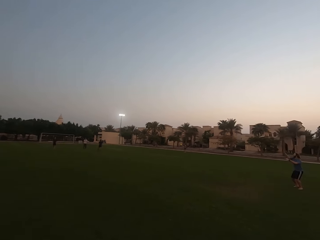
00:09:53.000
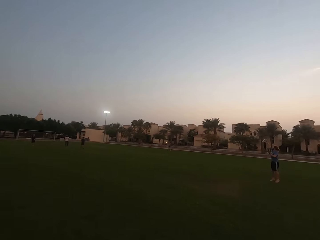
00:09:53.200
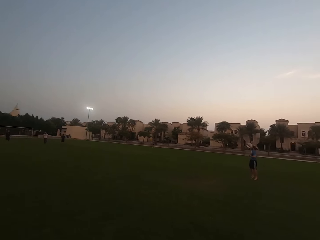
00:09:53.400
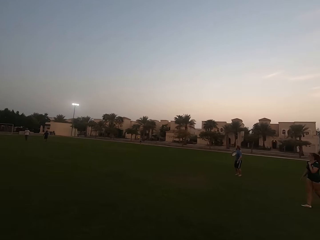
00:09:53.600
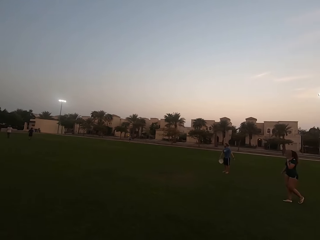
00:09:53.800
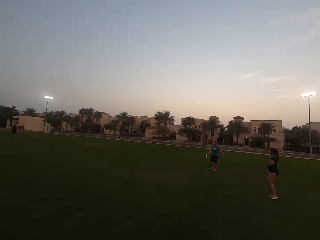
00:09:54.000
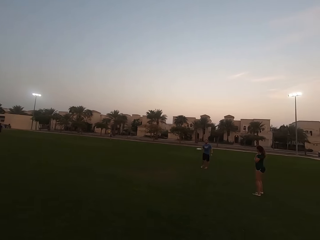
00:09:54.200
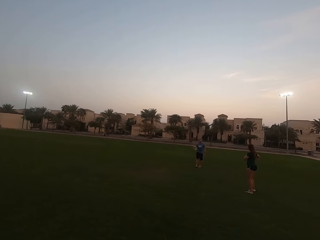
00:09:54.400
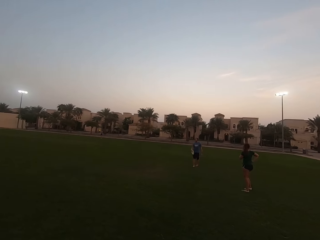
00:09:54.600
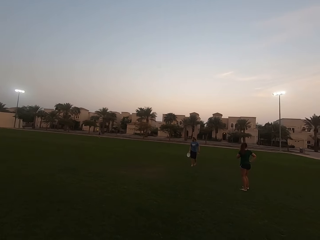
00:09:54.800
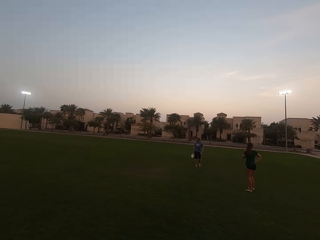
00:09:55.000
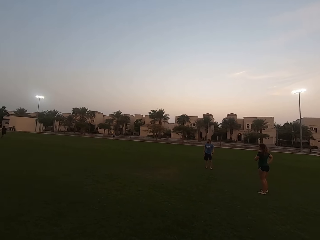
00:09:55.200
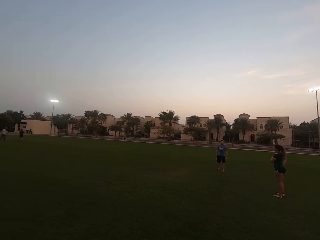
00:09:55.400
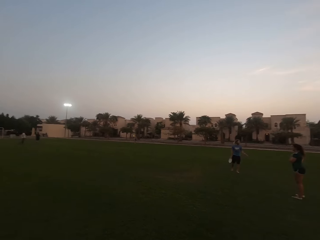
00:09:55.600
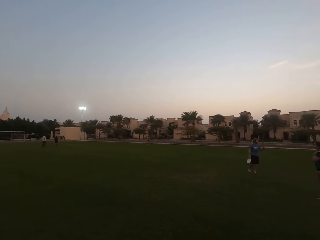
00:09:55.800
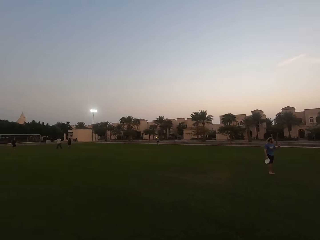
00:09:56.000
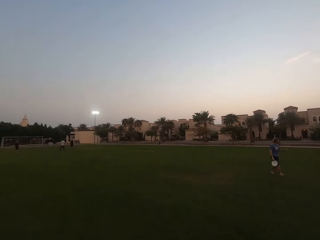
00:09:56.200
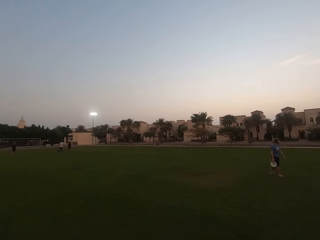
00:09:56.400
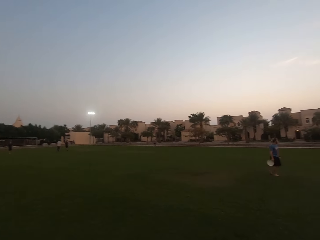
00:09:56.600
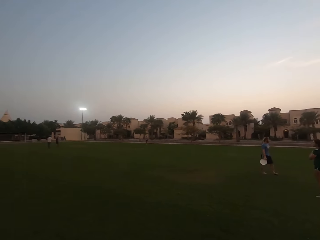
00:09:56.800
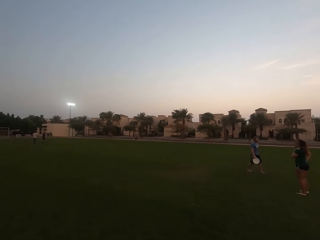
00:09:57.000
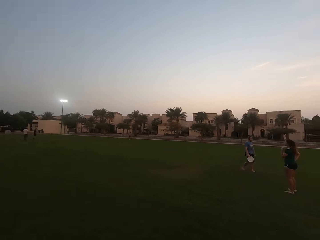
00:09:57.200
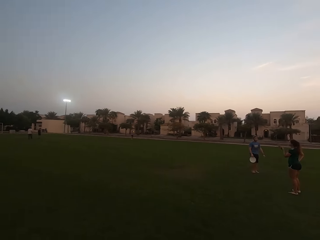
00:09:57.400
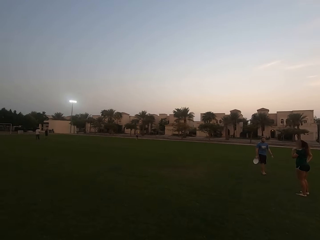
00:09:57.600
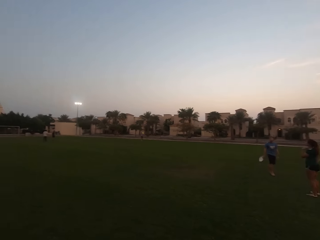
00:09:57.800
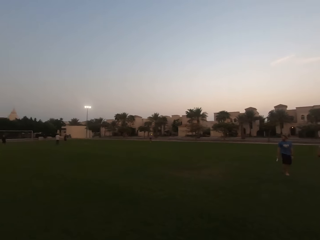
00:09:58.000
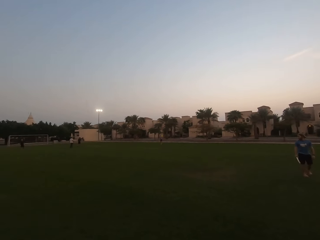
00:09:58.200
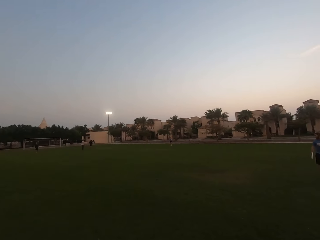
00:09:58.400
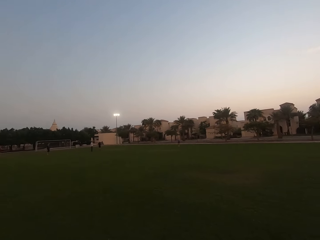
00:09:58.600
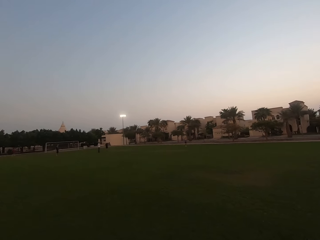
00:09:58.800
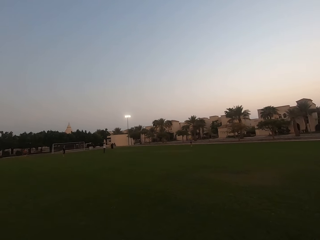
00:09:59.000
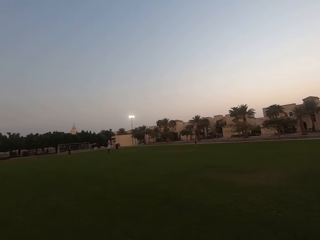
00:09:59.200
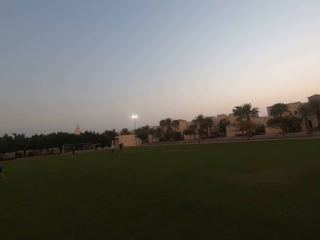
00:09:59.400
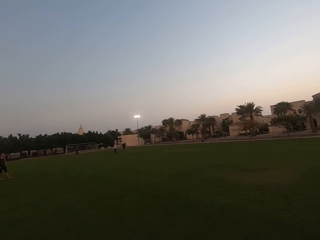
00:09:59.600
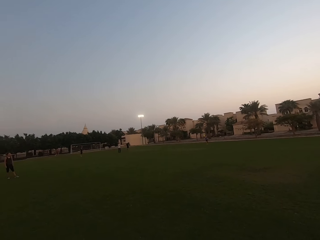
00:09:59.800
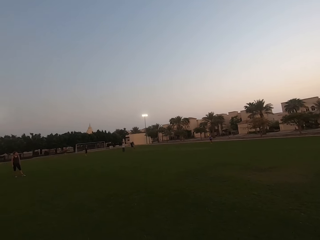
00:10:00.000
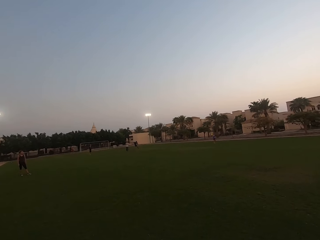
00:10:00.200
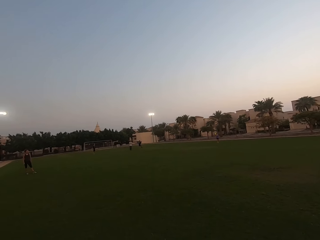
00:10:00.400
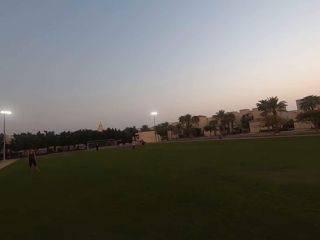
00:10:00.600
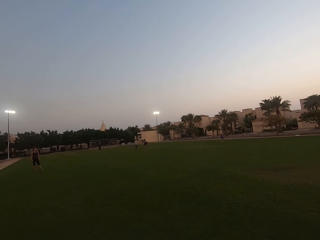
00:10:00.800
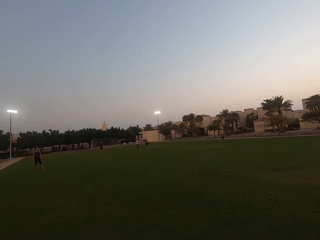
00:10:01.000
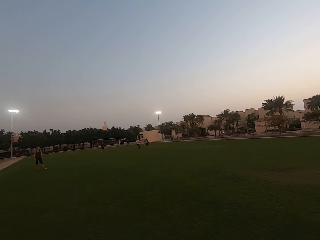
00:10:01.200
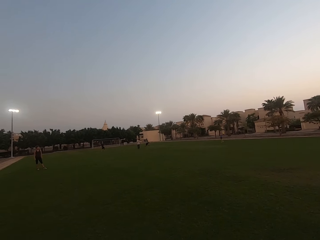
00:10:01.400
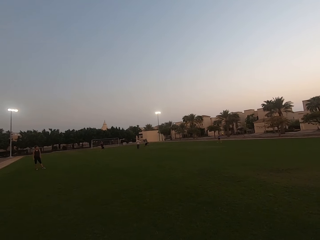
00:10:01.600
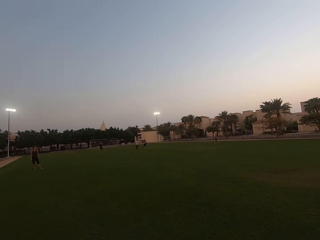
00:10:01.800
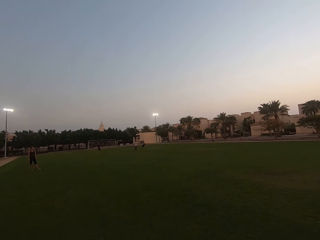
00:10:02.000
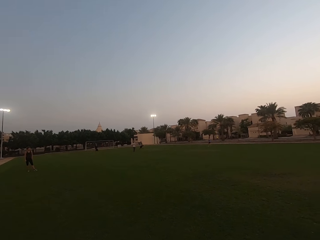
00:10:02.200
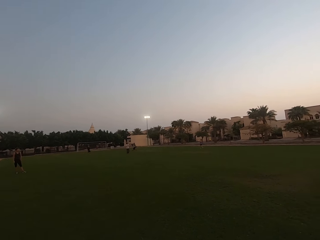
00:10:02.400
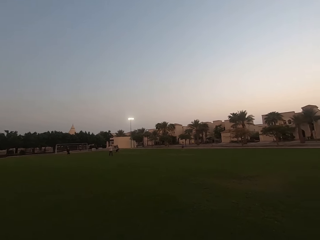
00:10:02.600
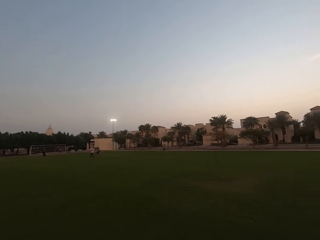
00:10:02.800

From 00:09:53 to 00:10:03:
A man catches a frisbee. The camera wearer looks right. They look forward.

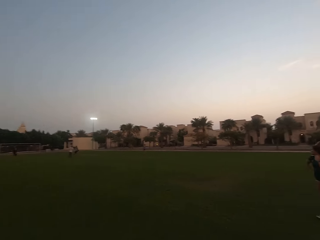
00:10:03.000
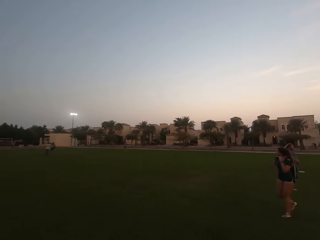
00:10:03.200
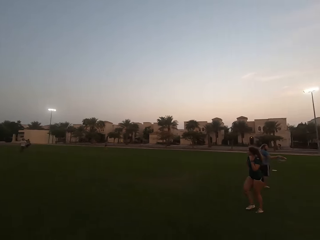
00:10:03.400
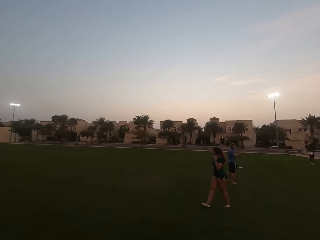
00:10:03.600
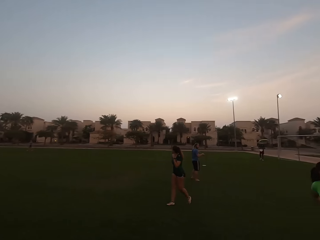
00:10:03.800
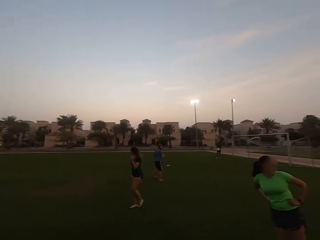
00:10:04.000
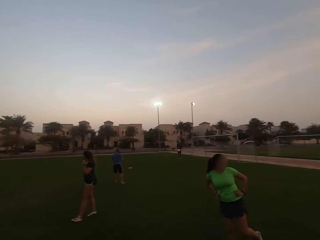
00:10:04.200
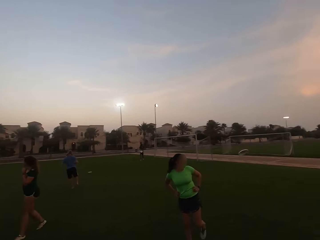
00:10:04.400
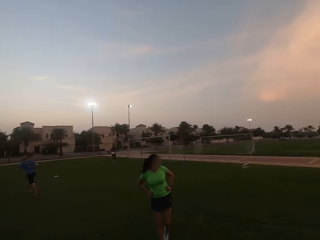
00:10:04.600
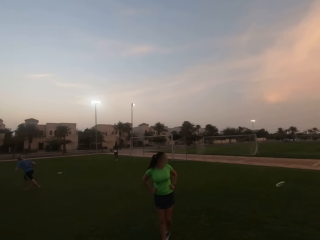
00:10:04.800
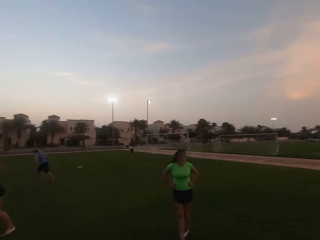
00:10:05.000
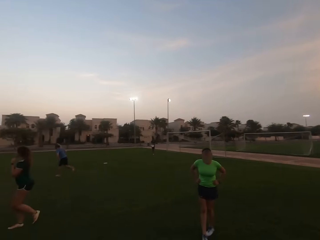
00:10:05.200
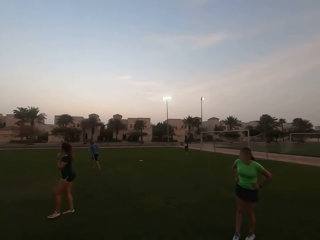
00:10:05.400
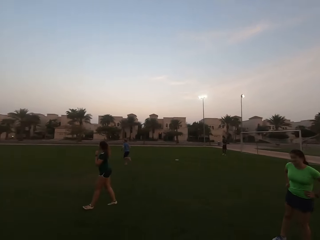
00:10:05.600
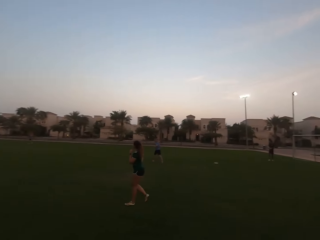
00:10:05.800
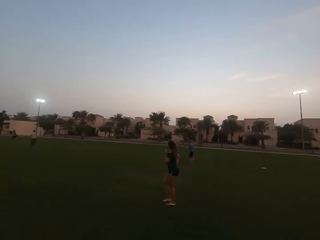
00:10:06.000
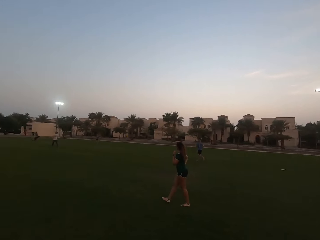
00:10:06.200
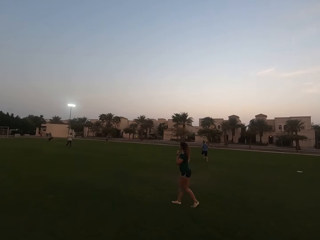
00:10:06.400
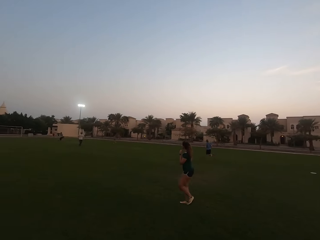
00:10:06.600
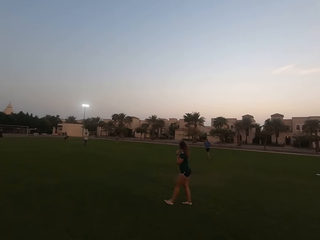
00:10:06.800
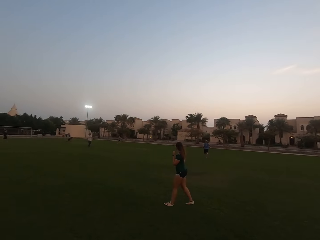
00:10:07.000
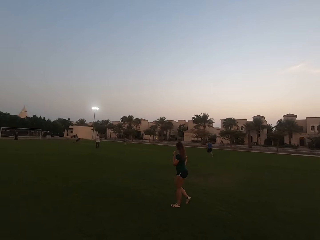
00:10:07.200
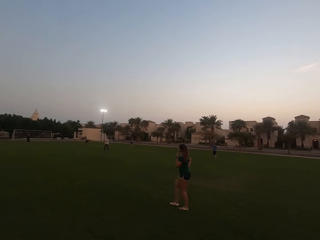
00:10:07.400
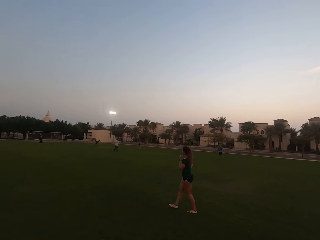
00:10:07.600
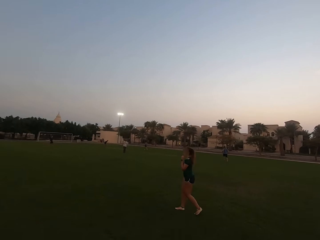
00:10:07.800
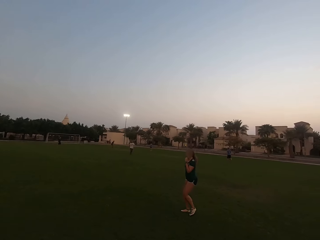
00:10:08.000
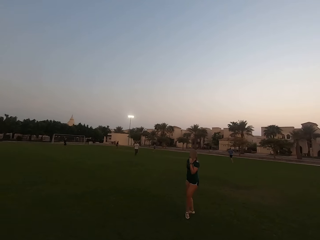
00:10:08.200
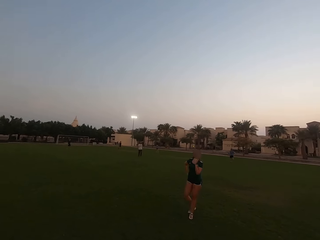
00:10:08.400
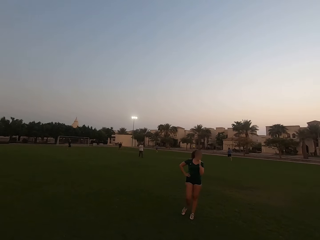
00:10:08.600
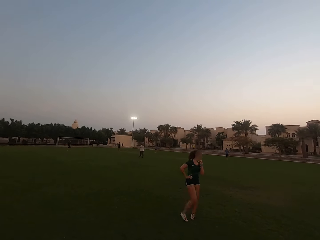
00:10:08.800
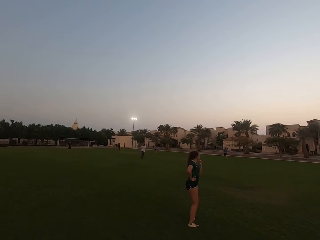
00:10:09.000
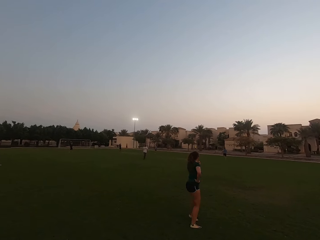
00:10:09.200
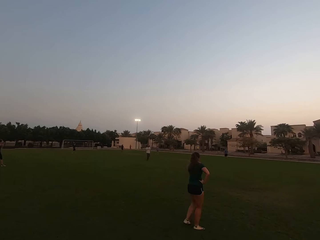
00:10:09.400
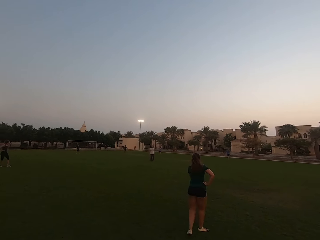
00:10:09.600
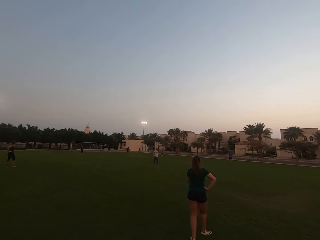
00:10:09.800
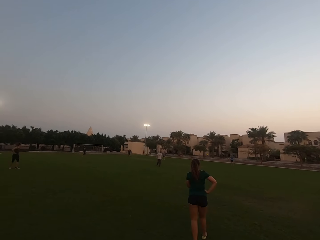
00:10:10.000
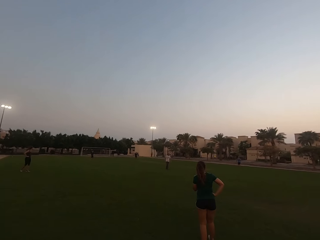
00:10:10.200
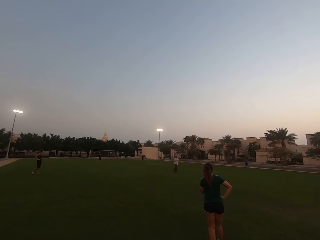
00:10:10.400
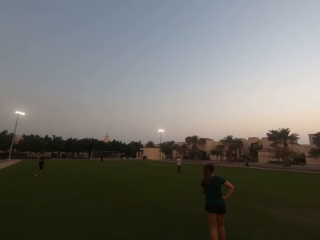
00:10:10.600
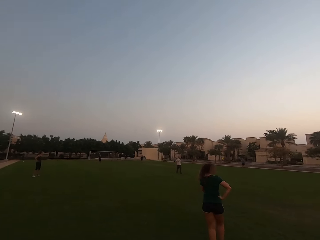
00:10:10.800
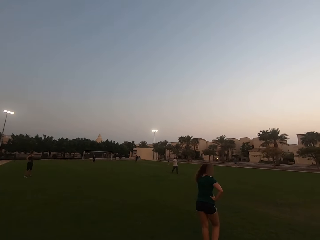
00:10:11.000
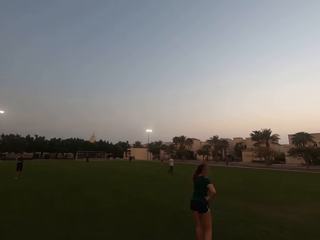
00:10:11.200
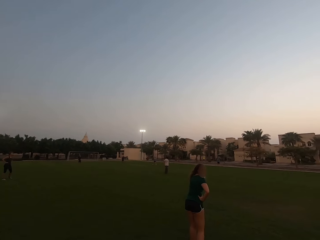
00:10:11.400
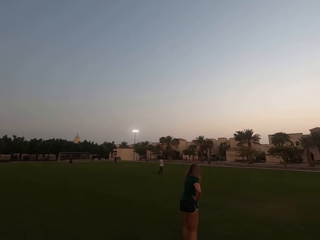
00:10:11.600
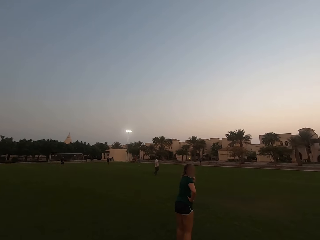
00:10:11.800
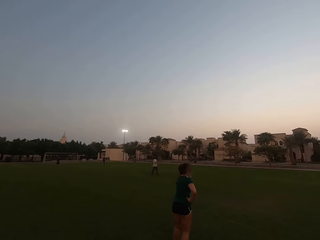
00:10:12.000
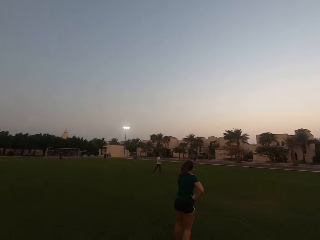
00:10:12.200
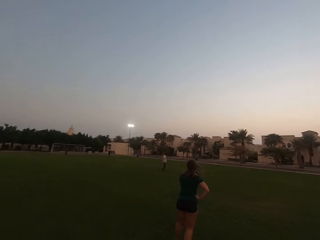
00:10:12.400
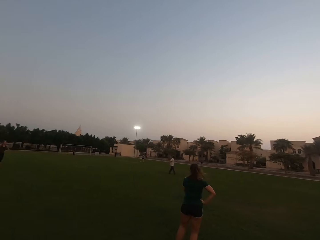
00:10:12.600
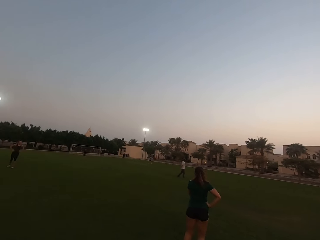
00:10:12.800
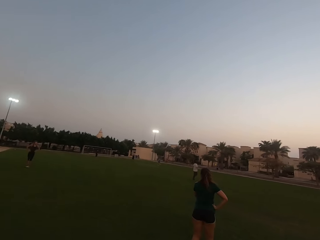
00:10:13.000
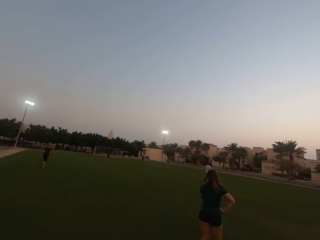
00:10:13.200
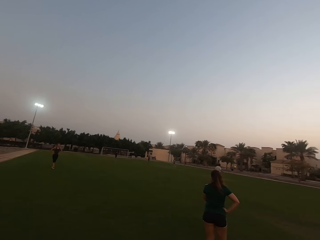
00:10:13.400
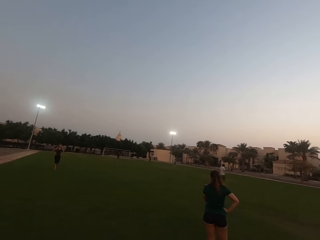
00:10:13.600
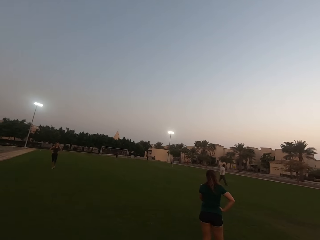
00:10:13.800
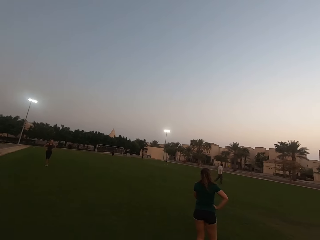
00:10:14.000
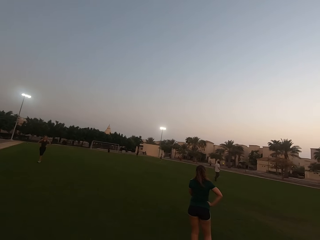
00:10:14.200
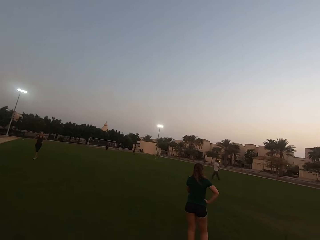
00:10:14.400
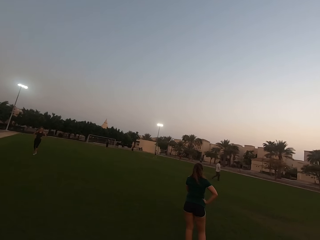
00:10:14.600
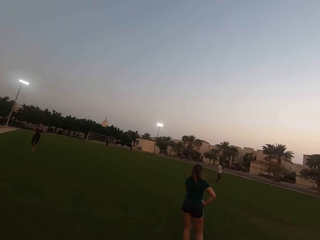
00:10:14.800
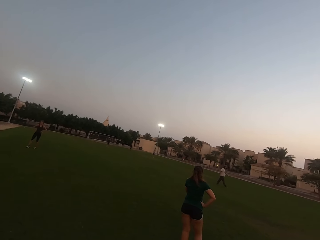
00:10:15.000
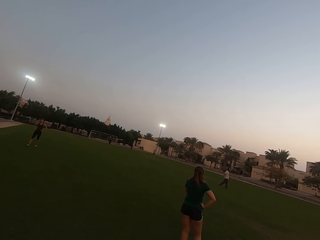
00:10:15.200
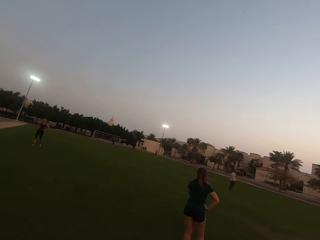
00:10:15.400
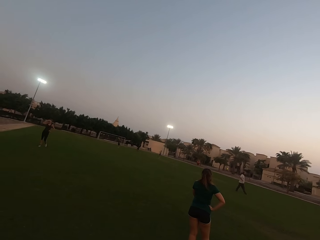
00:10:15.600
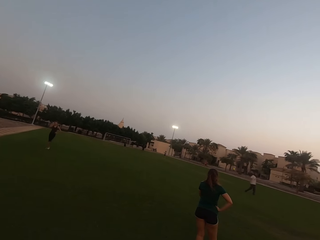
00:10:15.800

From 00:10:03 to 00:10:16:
A woman walks. A man throws a frisbee. The camera wearer looks right. Another woman stands. The man runs. Another man walks. The camera wearer looks forward. The first woman stands. Another woman walks.
